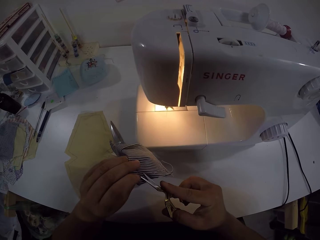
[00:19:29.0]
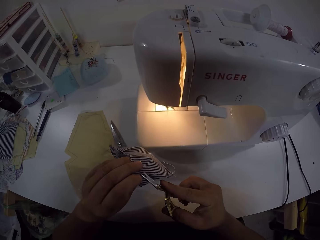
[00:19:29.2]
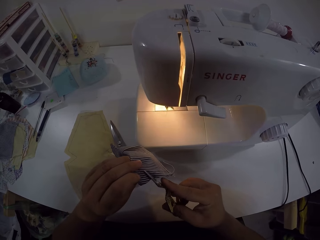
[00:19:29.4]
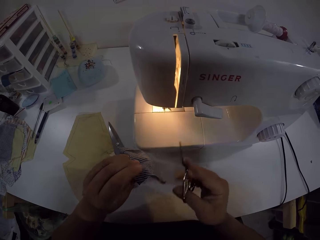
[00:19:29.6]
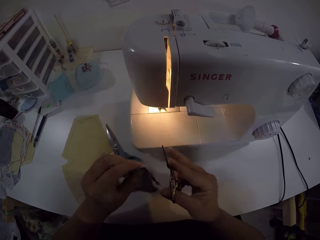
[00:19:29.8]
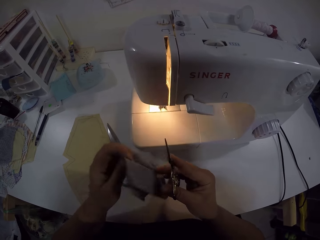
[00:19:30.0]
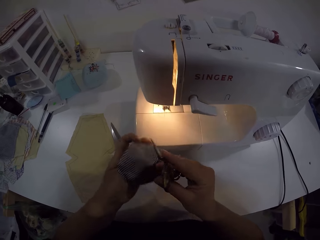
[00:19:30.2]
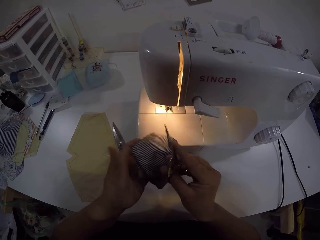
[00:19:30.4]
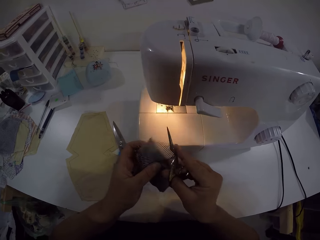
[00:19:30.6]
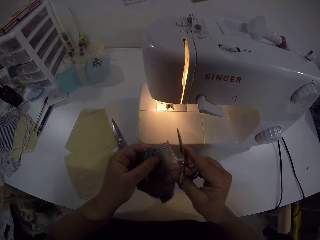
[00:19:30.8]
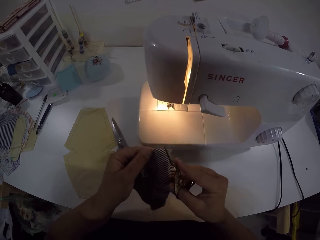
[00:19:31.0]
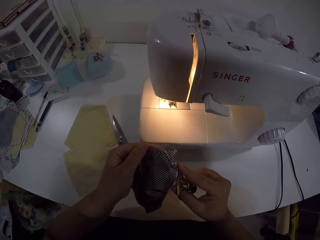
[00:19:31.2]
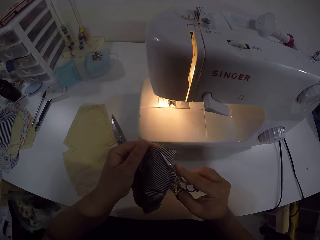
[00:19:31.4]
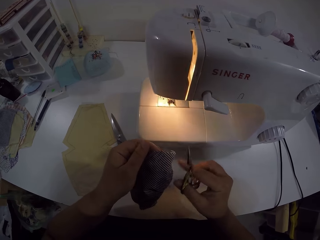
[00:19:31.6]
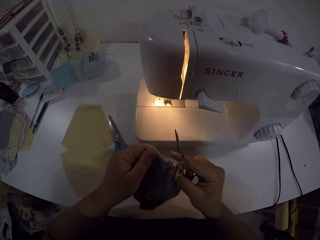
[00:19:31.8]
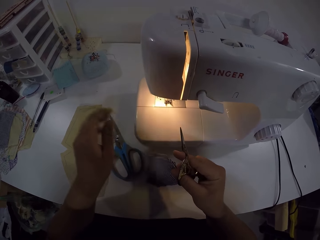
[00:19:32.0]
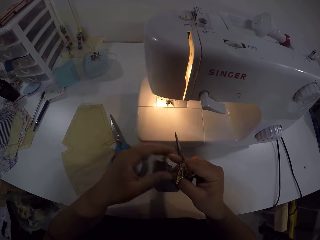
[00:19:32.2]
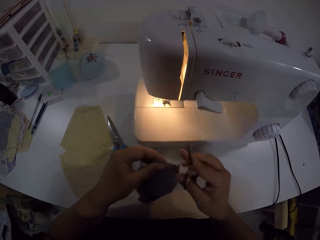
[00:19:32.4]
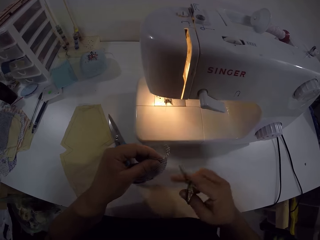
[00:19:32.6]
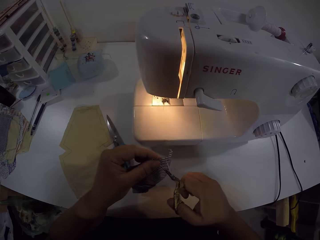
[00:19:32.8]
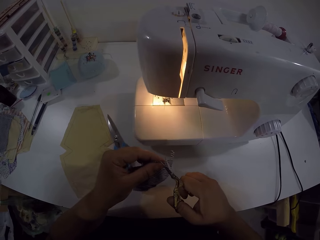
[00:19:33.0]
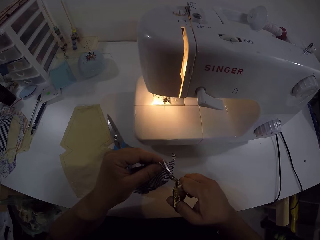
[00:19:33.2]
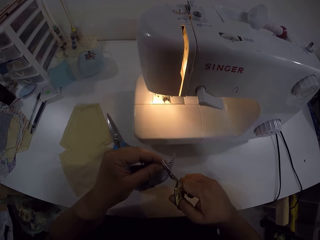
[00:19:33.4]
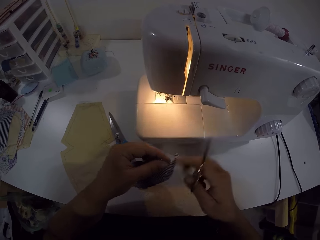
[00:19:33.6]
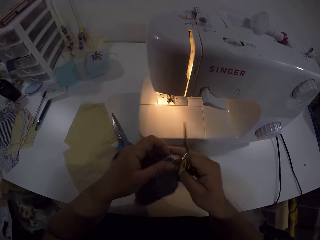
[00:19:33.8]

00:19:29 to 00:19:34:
The camera wearer cuts off the thread on the cloth with the scissors in her right hand. She turns the cloth with both hands. She touches the cloth with the scissors in her right hand. She moves the cloth to her right hand. She moves the cloth to her left hand. She cuts off the thread on the cloth with the scissors in her right hand. She turns the fabric.

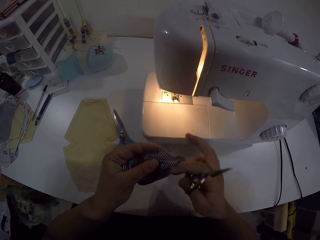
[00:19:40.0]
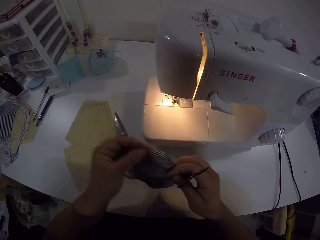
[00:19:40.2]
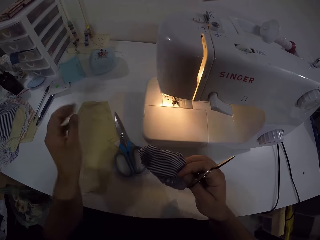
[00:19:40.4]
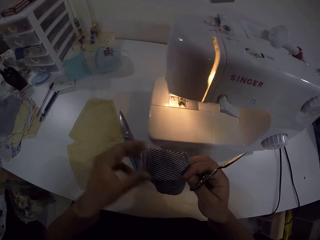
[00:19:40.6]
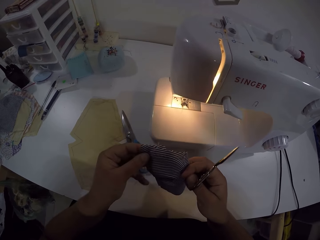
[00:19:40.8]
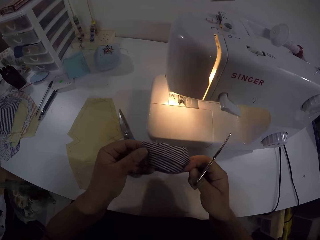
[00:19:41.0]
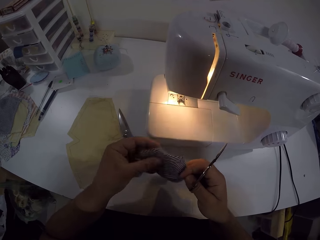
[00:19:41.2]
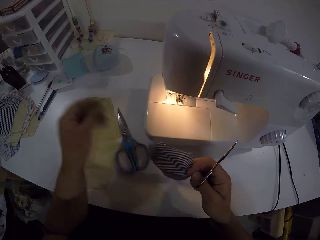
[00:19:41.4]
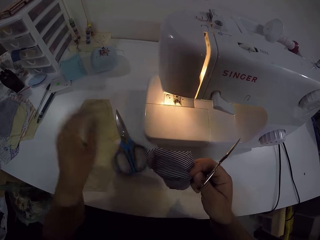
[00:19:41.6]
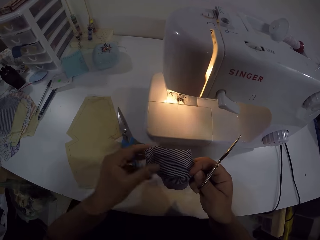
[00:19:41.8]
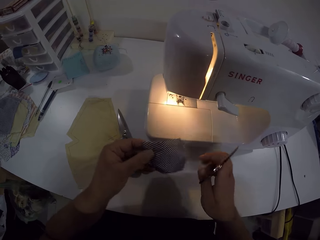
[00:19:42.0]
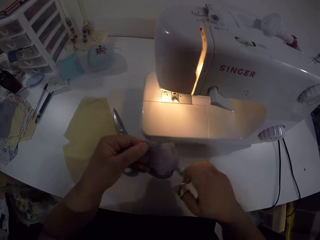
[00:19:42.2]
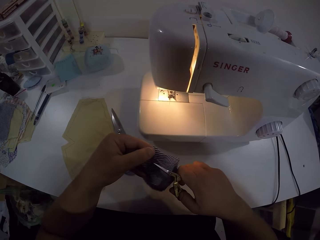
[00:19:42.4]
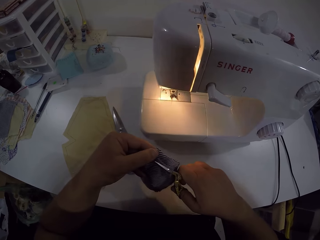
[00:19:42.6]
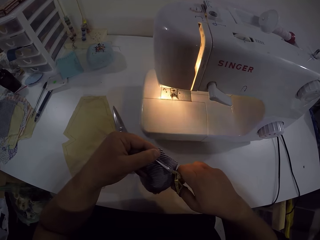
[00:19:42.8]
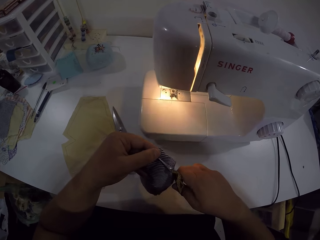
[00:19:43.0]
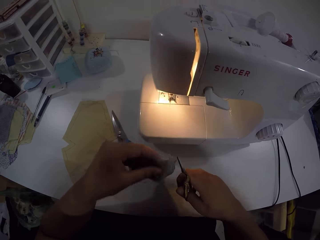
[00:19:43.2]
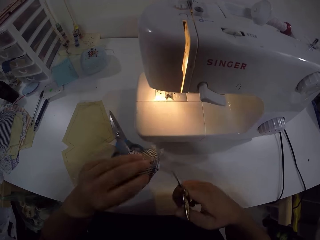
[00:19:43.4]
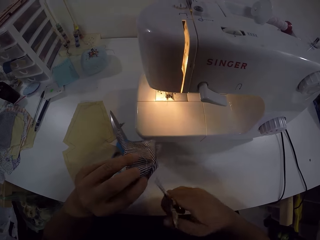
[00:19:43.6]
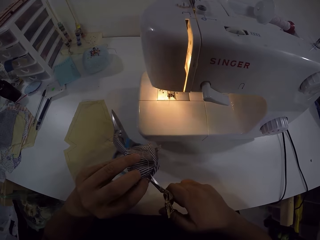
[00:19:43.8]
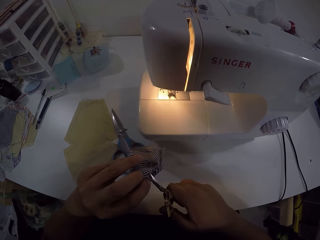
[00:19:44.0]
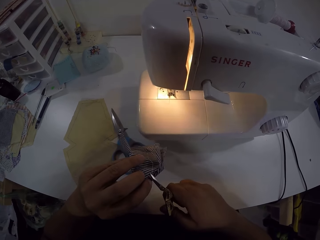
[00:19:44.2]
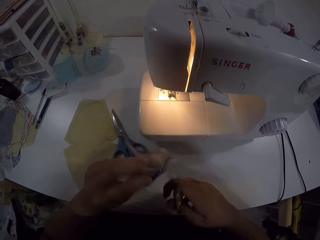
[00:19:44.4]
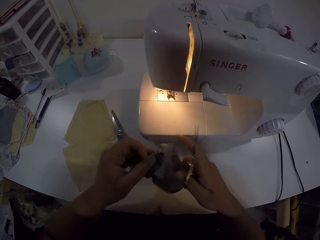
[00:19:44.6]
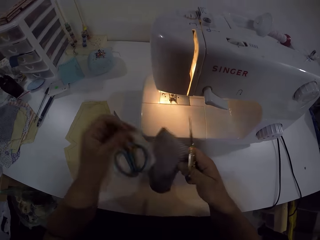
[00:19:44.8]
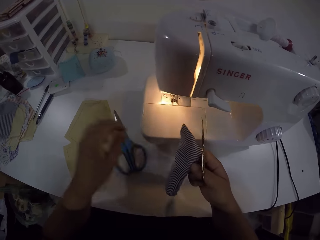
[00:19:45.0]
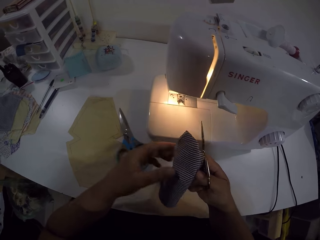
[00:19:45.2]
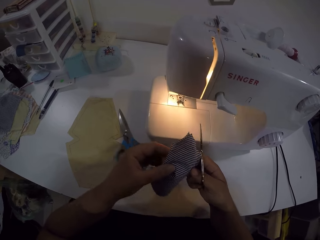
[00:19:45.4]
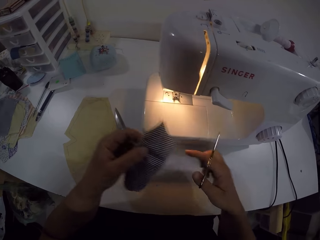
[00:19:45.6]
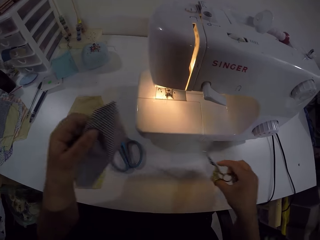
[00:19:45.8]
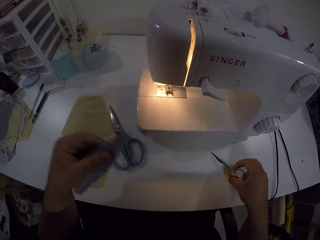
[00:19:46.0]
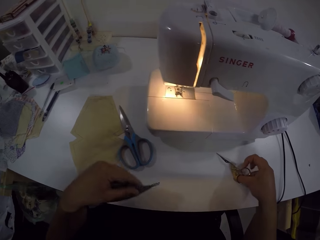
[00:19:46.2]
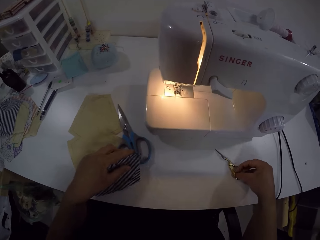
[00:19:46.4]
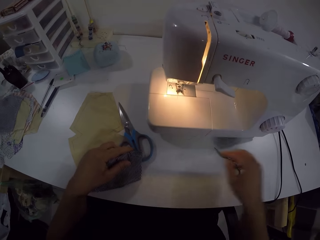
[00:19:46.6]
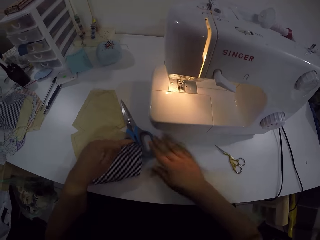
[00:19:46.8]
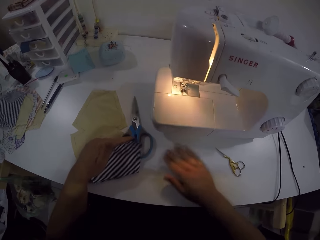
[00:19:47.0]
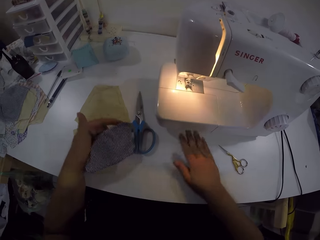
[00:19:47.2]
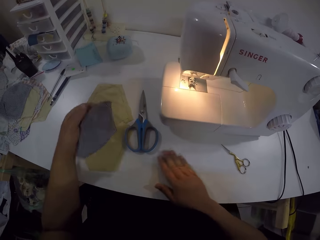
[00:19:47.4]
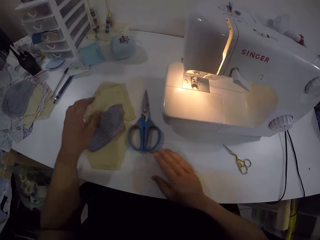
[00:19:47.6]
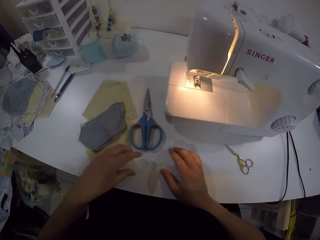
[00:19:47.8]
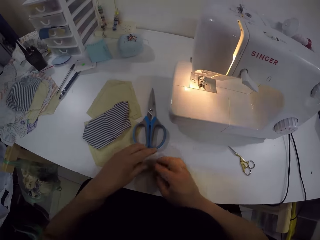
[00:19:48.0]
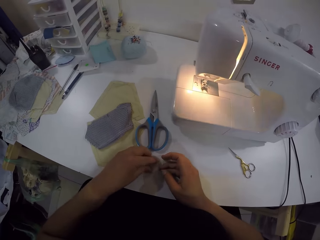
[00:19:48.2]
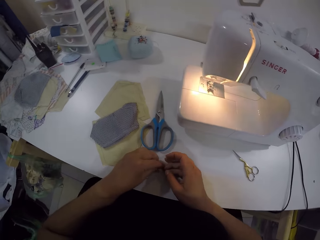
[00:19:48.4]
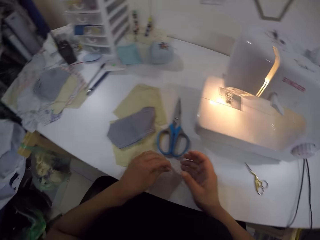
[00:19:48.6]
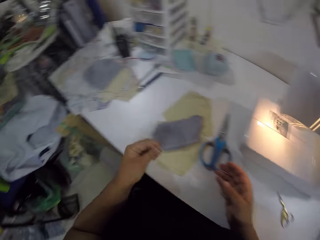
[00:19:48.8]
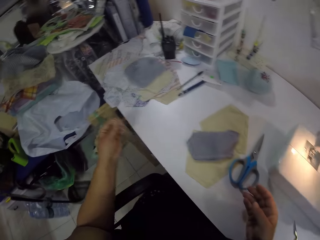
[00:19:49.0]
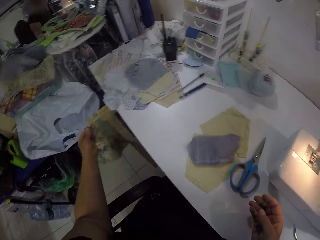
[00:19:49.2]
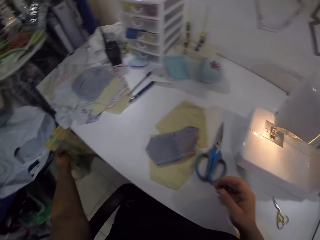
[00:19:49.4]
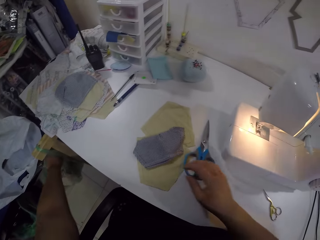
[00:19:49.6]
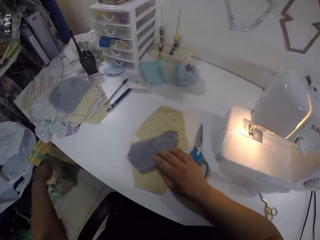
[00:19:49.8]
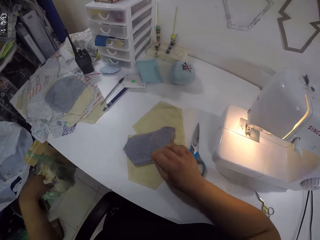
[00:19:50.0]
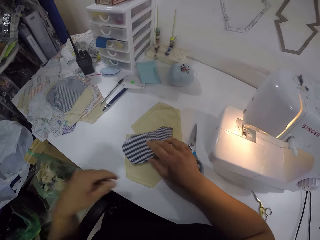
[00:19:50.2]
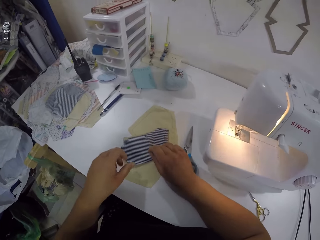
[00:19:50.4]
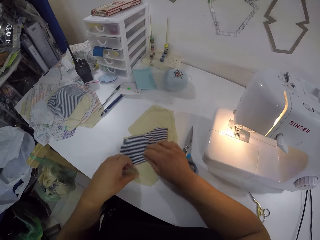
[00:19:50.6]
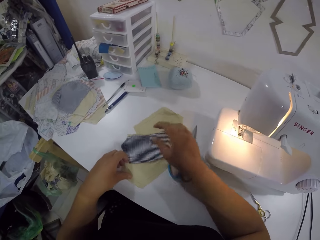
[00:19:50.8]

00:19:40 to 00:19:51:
The camera wearer moves the cloth to her right hand. She holds the cloth with both hands. She removes thread from the cloth with her left hand. She moves the cloth to her left hand. She cuts off the thread from the cloth with the scissors in her right hand. She turns the cloth in her left hand. She cuts off the thread from the cloth with the scissors in her right hand. She moves the cloth to her right hand. She removes the thread from the cloth with her left hand. She moves the cloth to her left hand. She drops the scissors on the table with her right hand. She gathers the thread on the table with her right hand. She drops the cloth on the table with her left hand. She gathers the thread on the table with both hands. She picks the thread from the table with her left hand. She throws the thread on the floor with her left hand. She touches the cloth on the table with her right hand.

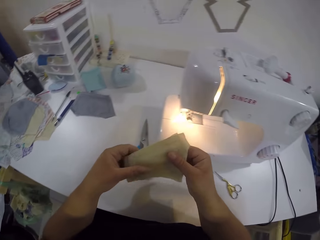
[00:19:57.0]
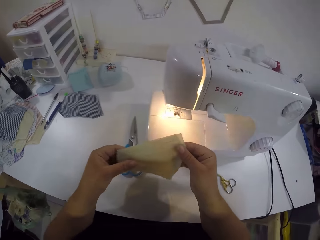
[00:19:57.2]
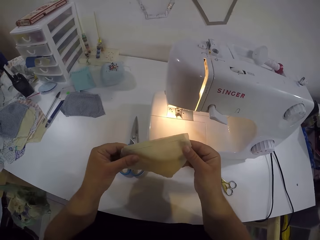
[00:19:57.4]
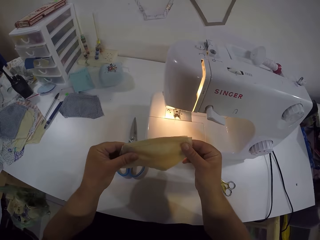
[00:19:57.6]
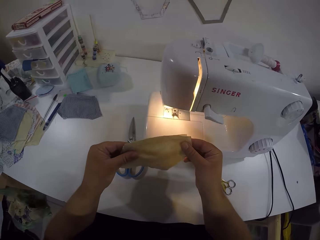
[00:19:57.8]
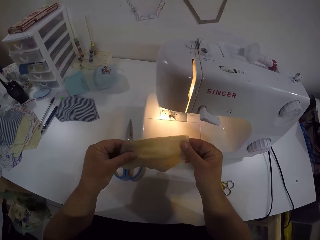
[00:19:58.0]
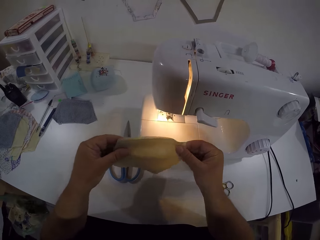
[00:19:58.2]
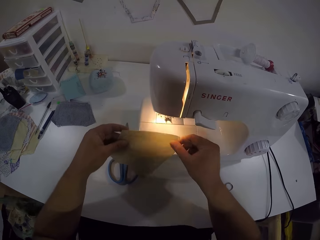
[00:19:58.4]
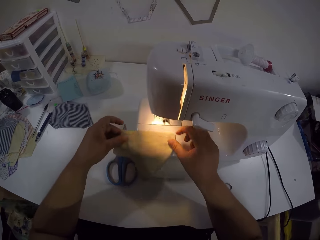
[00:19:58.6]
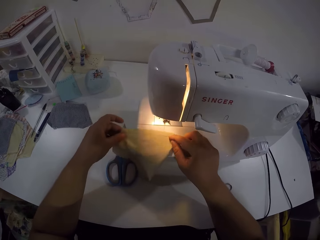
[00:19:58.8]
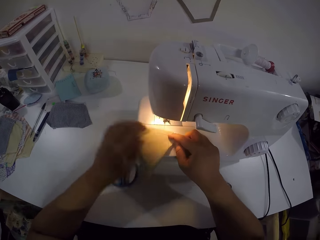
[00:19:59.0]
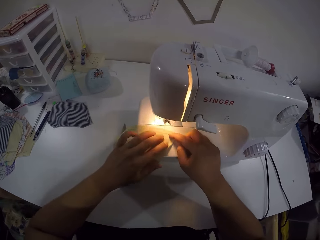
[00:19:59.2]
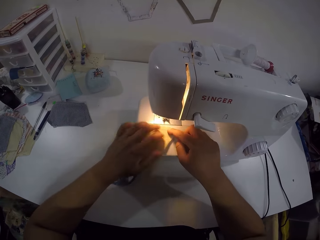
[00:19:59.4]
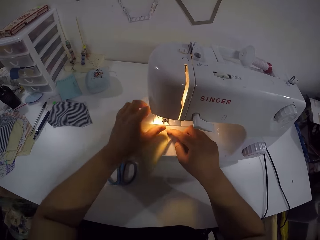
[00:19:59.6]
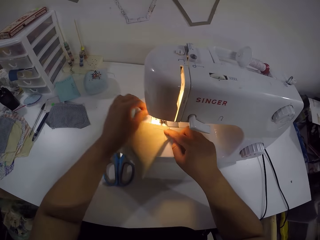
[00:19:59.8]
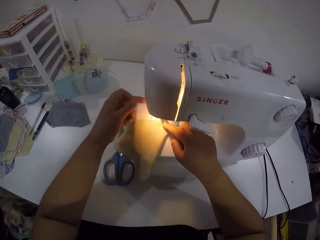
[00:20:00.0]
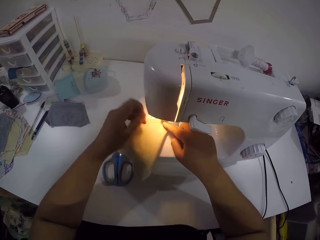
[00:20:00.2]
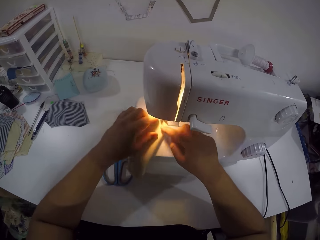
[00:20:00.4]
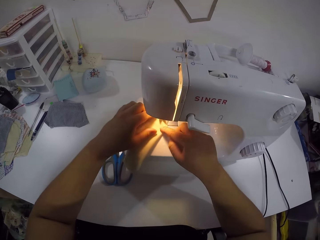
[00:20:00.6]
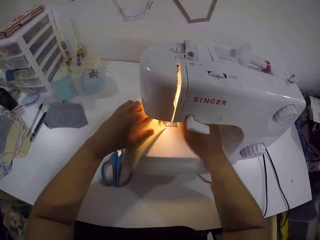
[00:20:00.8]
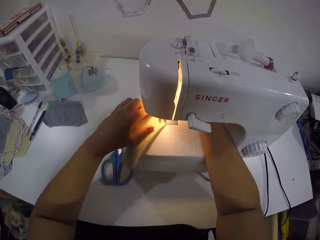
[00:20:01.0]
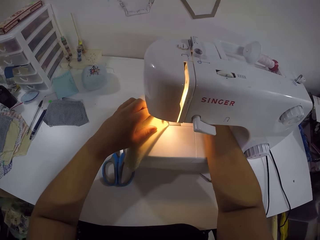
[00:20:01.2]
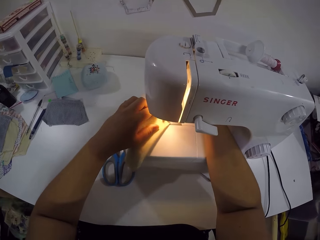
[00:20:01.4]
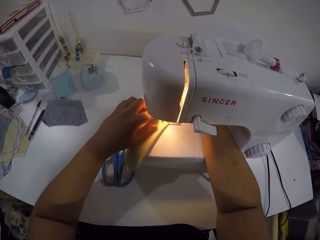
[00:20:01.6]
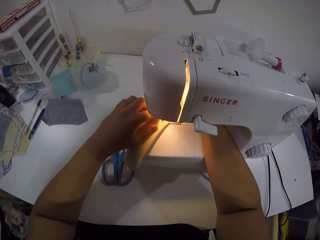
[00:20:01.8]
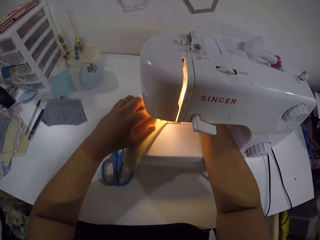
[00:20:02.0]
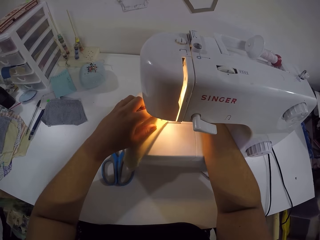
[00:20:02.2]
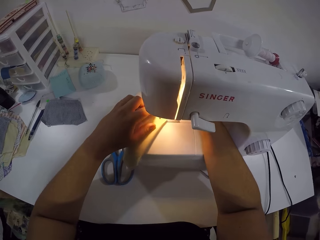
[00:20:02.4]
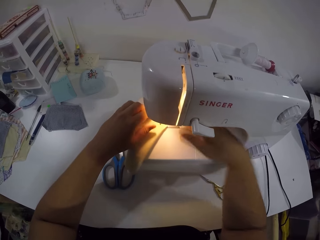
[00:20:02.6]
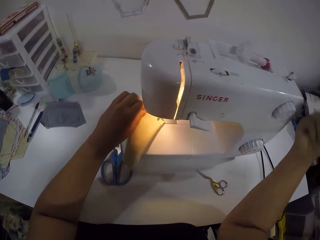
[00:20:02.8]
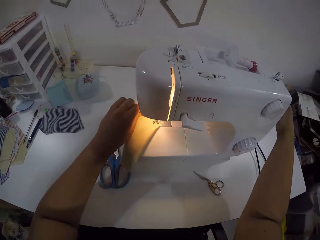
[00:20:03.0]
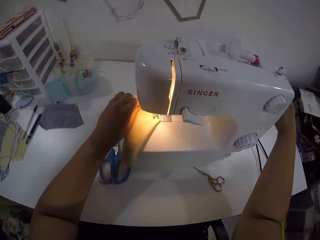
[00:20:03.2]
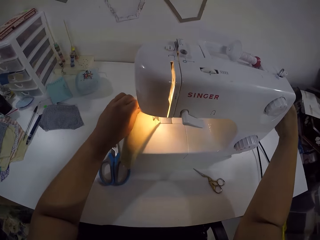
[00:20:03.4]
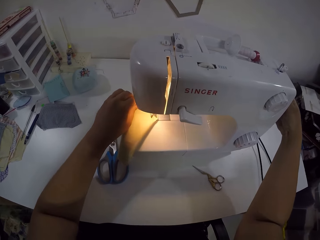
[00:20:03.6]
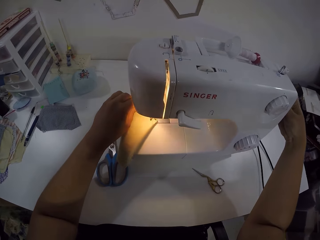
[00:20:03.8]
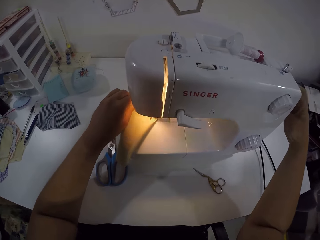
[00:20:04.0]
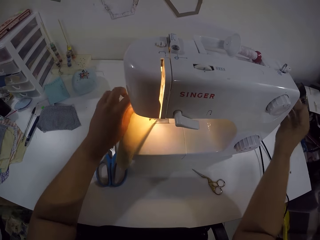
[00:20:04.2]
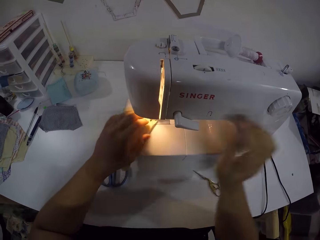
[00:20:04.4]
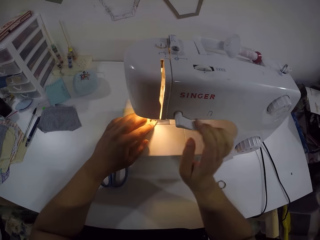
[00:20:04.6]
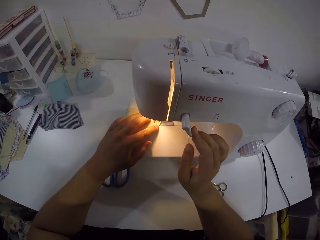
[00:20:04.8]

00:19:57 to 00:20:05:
The camera wearer arranges the cloth with both hands. She places the cloth on the sewing machine with both hands. She dusts the cloth with her left hand. She moves the cloth on the sewing machine with both hands. She sews the fabric. She puts her right hand under the sewing machine. She touches the side of the sewing machine with her right hand.
